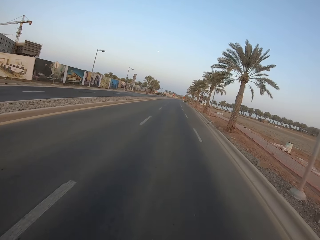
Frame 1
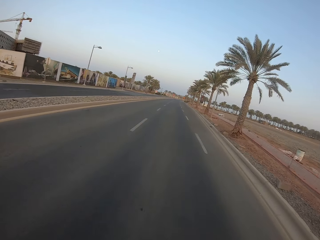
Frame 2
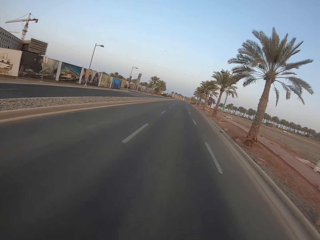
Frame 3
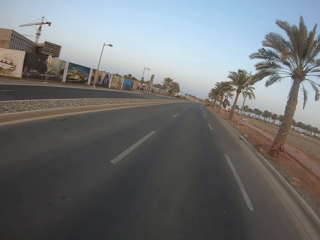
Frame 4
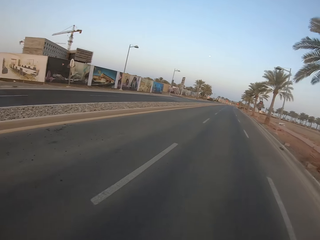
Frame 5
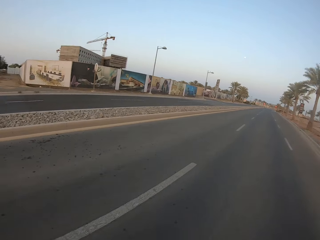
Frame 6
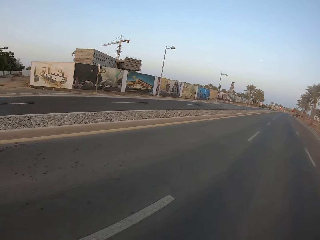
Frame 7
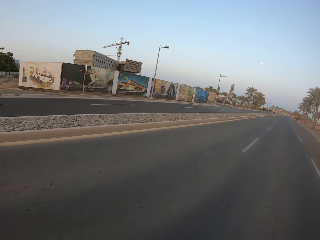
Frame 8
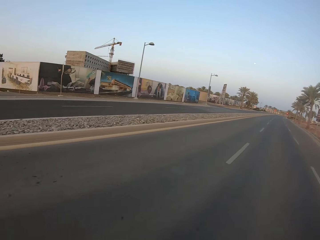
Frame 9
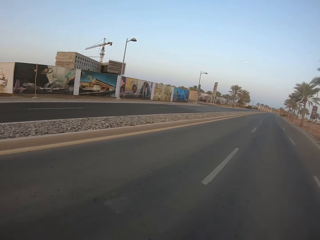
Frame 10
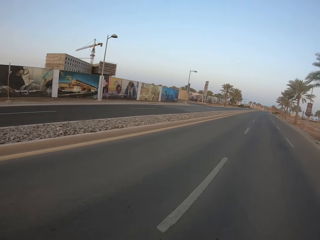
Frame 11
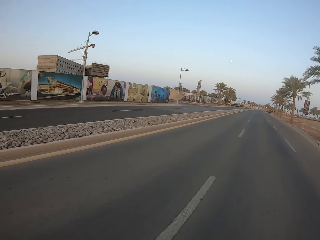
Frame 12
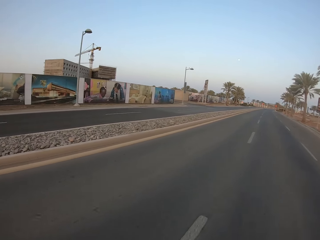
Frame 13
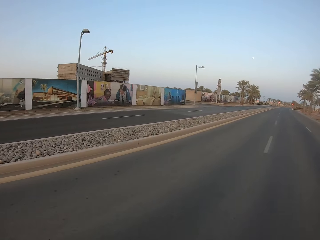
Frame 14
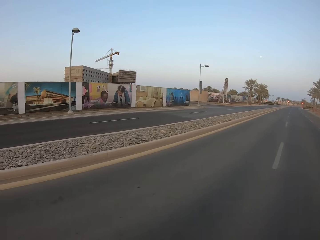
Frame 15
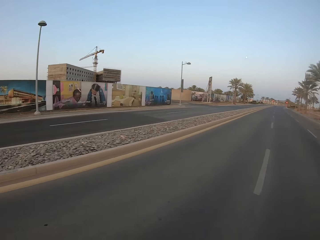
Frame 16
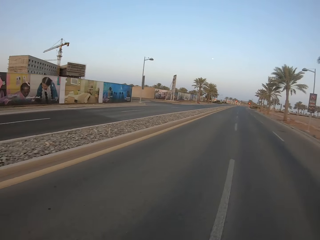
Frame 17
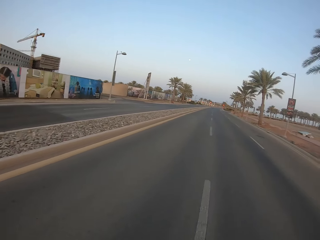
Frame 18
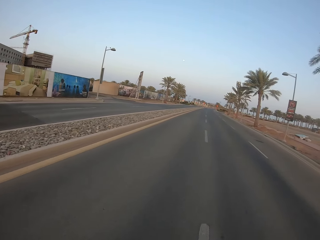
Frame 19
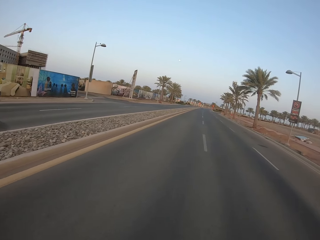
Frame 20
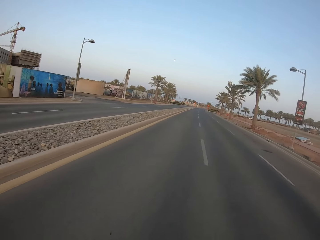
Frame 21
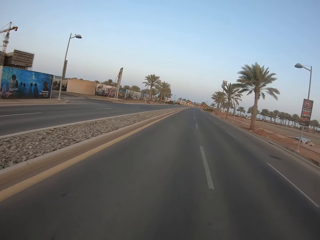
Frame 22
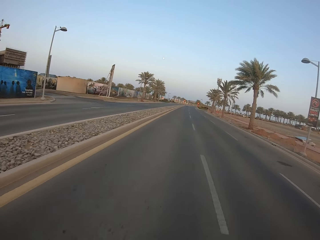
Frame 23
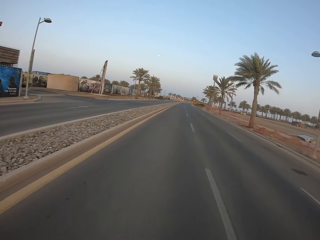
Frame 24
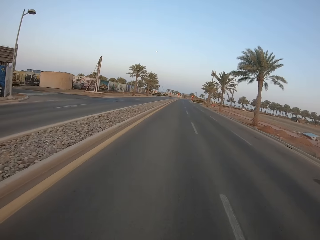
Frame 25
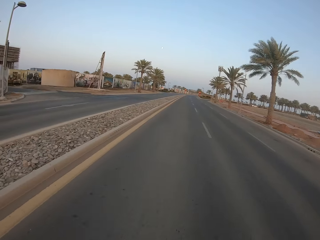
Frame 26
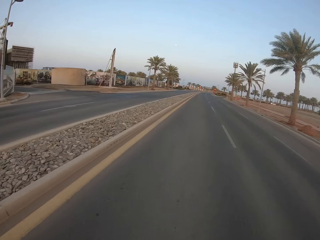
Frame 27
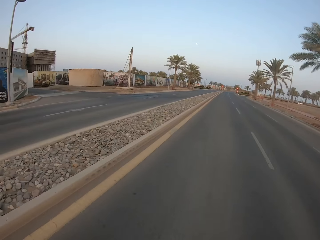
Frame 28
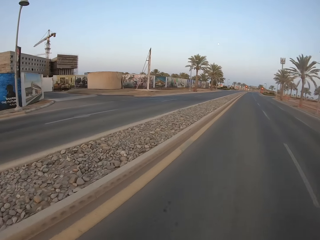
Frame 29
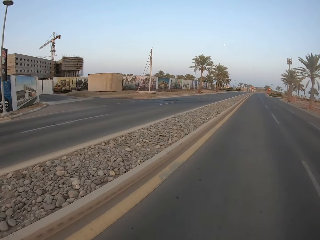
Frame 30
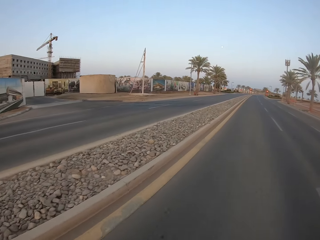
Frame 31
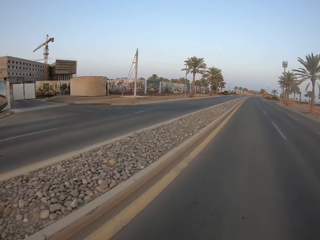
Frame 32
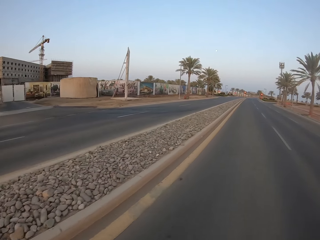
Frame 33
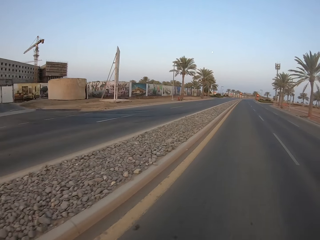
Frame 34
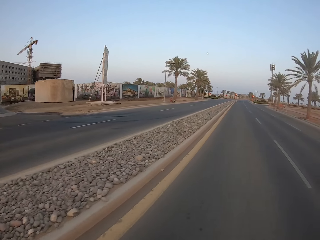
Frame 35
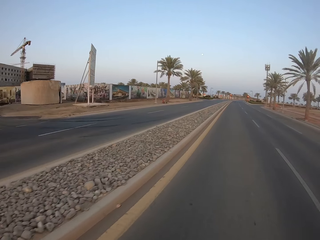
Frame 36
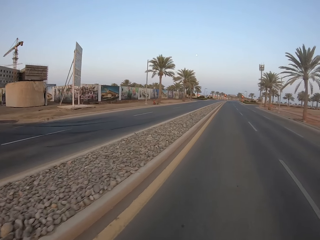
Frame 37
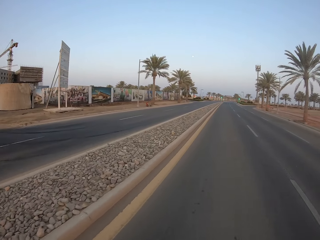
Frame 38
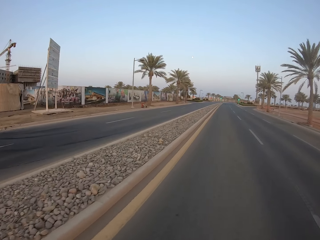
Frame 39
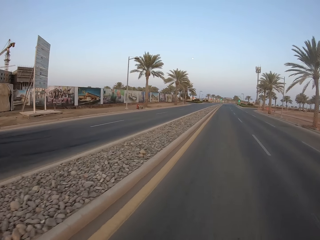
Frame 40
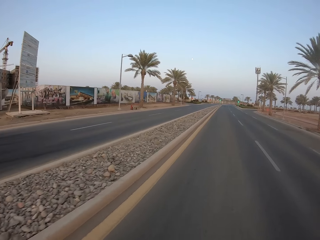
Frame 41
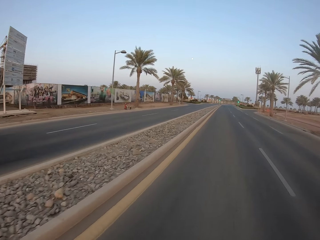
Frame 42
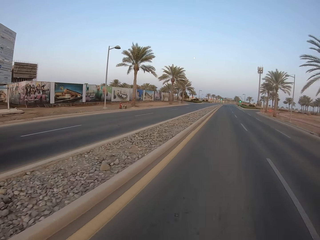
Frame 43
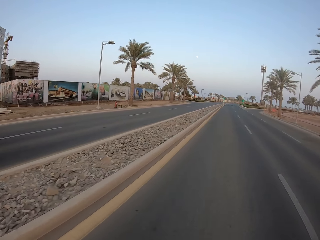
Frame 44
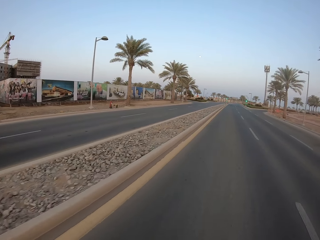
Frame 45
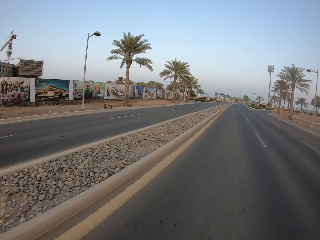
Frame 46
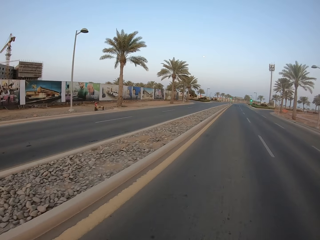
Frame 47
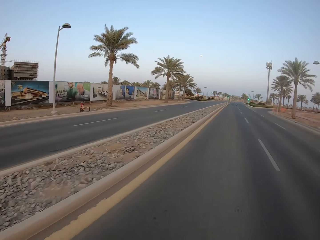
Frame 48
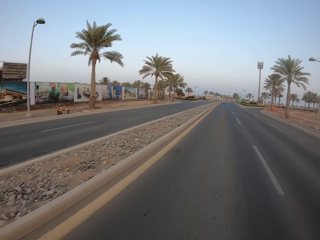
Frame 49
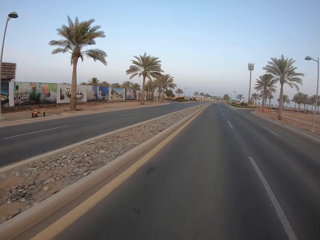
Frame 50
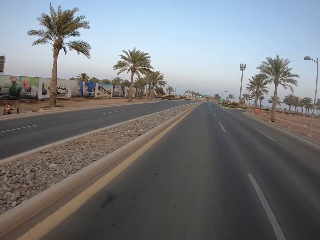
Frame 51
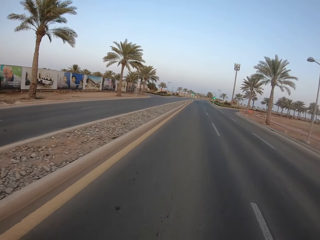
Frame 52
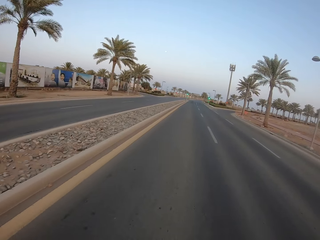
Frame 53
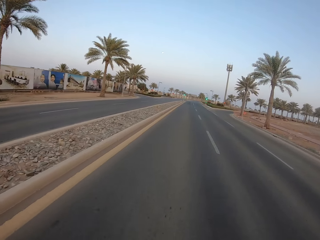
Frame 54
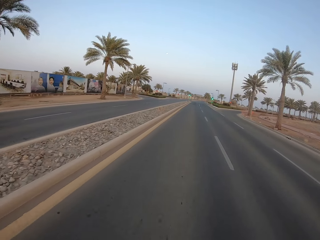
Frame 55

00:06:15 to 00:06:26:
The camera wearer looks left. They look forward.

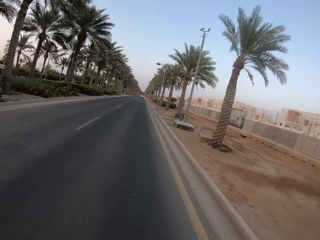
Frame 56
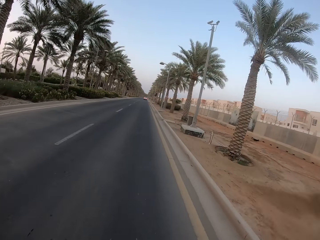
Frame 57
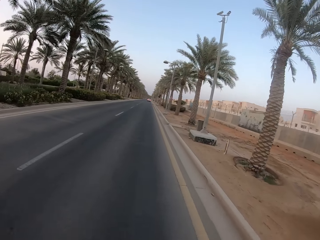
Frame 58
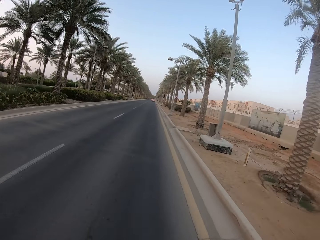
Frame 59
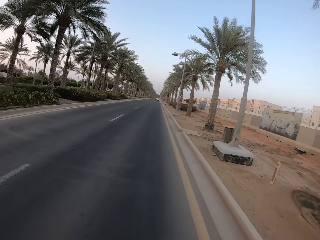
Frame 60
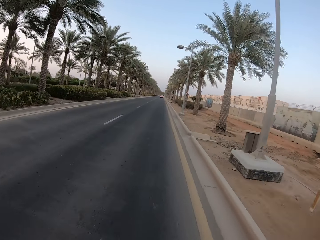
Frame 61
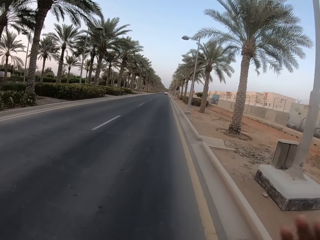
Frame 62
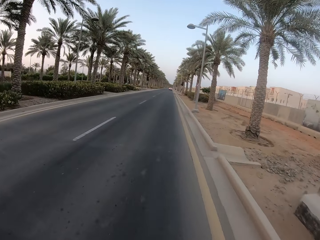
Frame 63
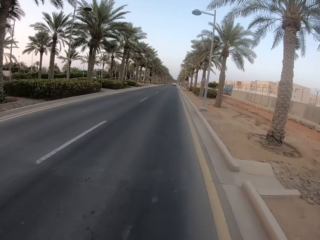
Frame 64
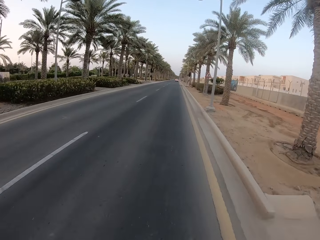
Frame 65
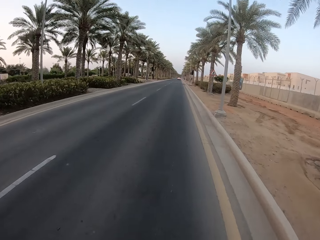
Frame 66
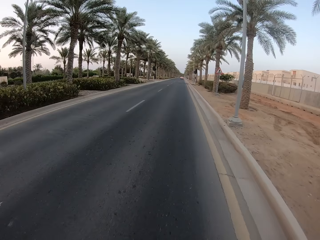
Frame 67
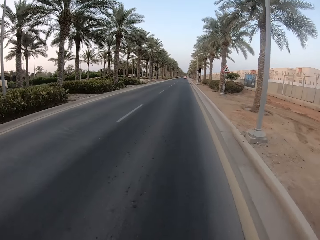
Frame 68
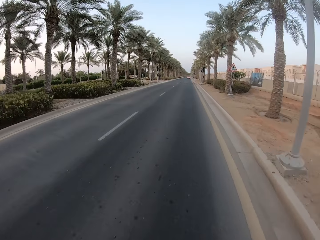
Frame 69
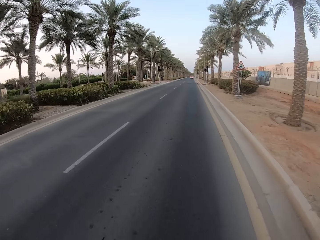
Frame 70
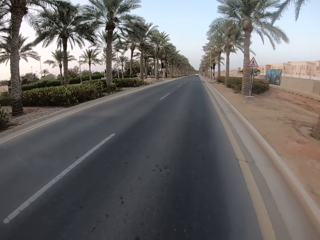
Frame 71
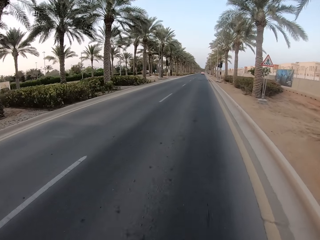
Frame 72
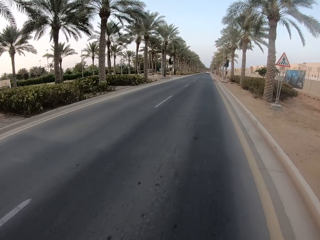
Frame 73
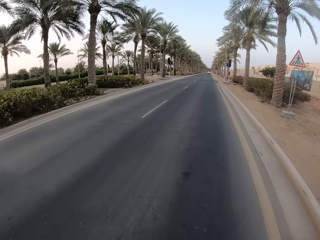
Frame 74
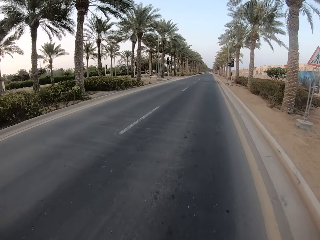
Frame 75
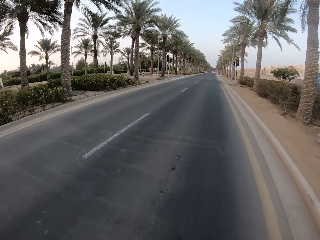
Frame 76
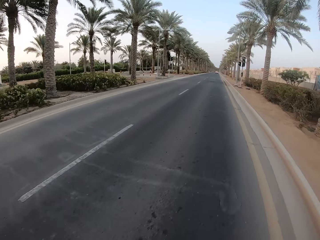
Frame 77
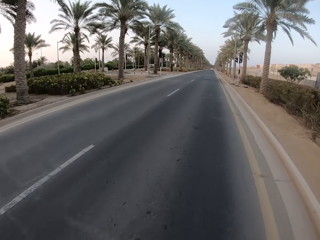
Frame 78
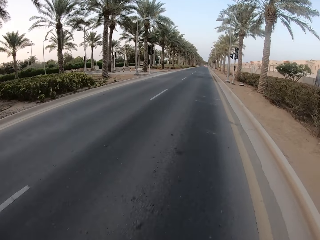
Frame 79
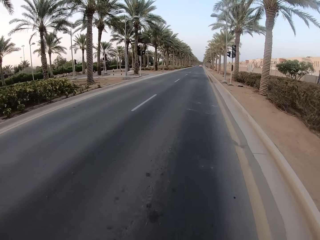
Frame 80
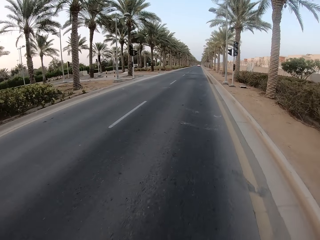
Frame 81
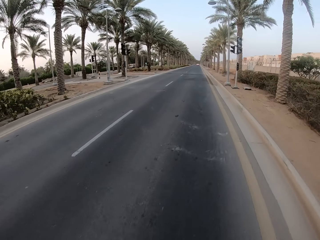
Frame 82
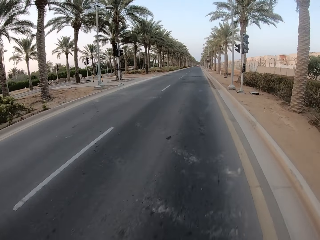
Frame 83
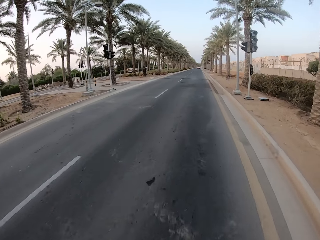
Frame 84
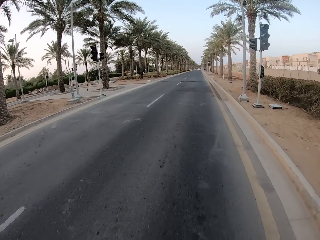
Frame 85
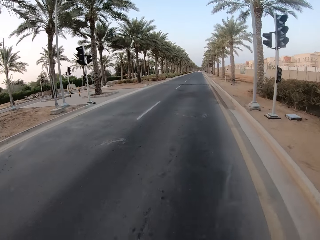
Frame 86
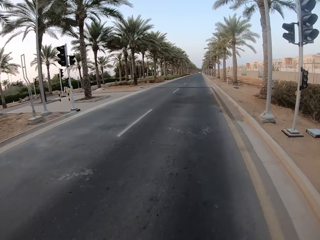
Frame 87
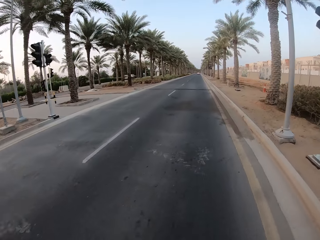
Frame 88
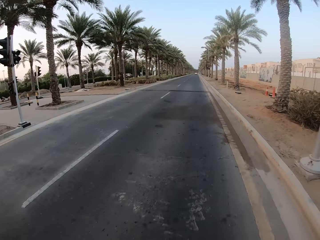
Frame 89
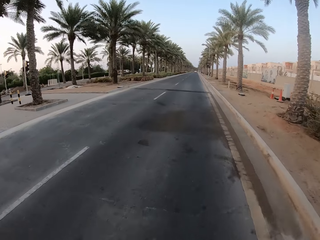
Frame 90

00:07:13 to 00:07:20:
The camera wearer rotates the camera.

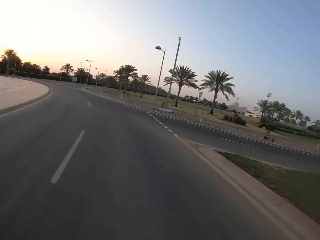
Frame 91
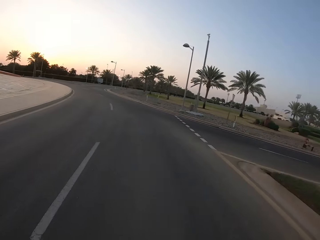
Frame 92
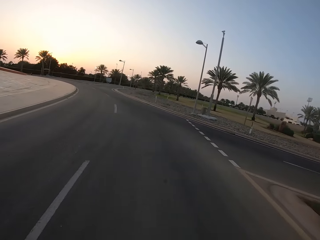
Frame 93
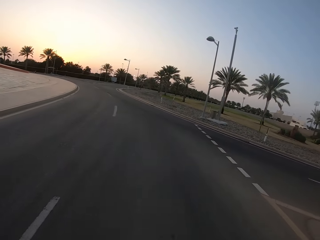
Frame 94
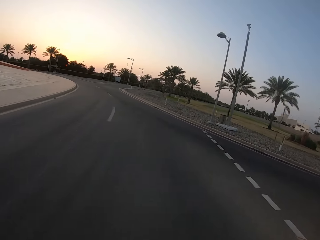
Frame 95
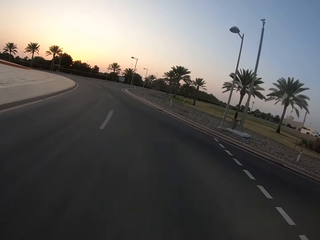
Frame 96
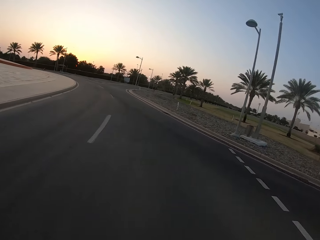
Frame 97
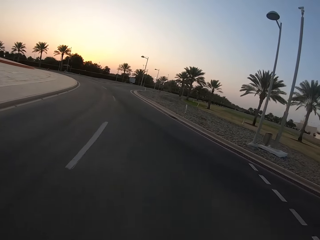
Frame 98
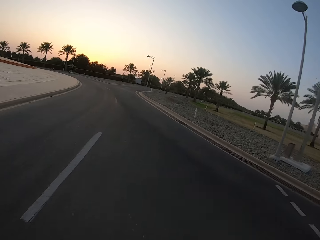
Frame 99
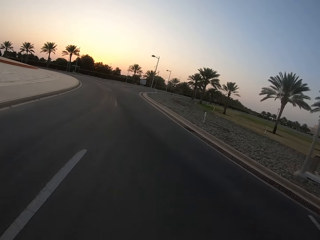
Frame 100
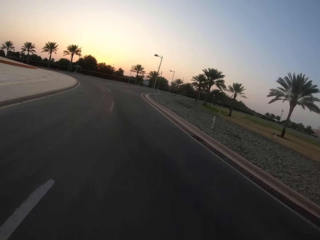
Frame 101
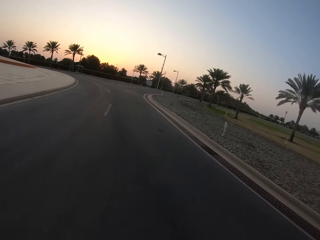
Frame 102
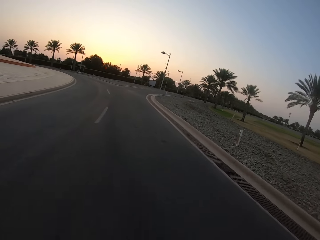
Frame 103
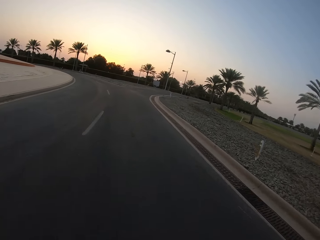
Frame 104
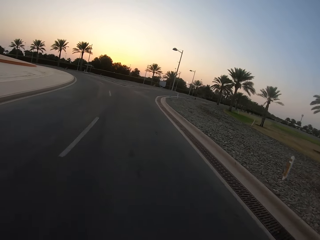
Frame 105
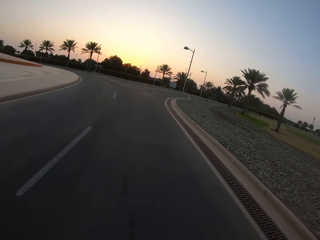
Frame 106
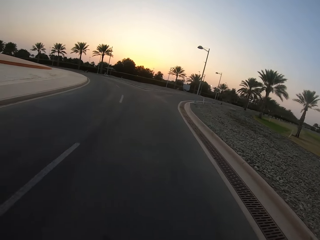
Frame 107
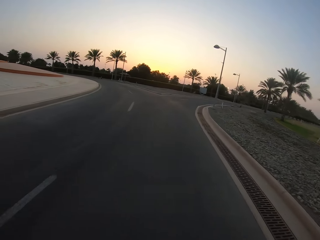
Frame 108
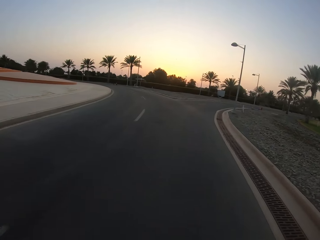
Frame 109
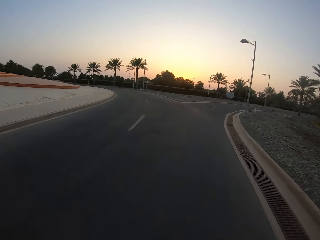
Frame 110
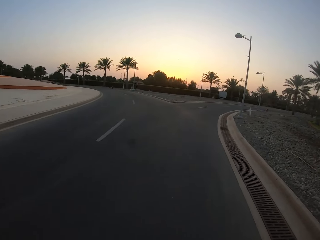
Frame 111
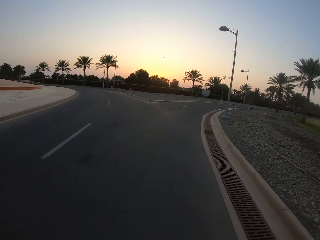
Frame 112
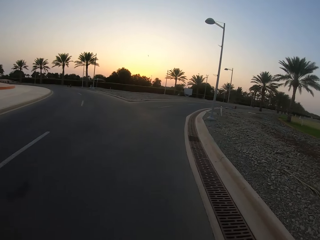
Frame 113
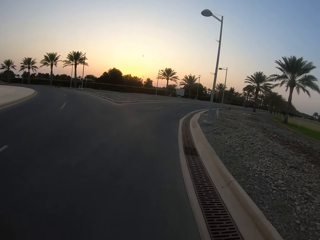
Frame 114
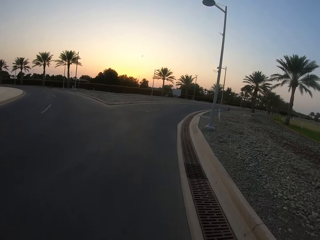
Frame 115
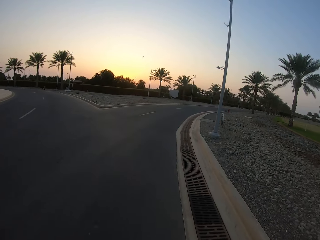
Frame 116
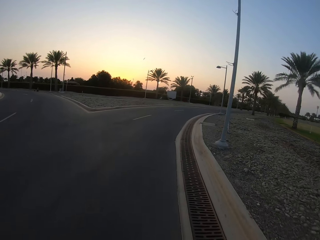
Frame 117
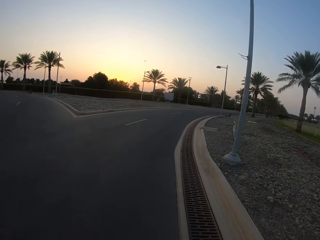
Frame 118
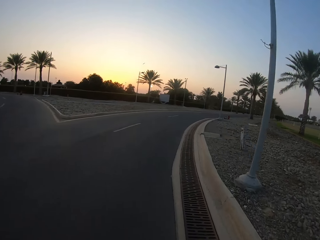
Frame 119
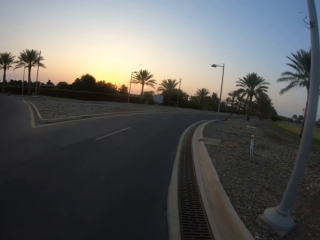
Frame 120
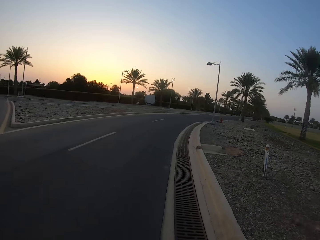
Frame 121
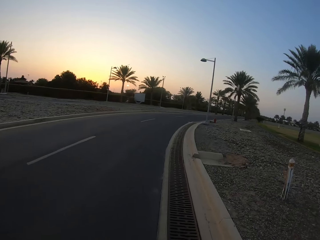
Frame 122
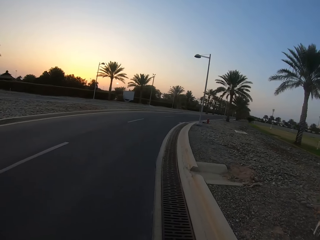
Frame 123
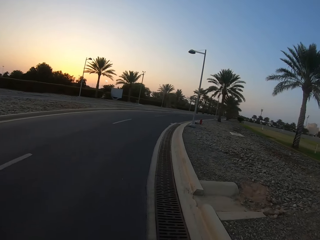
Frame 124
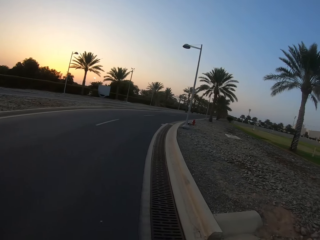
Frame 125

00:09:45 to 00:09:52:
The camera wearer looks right.
